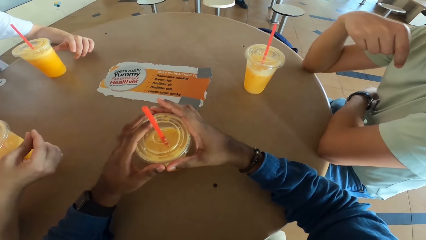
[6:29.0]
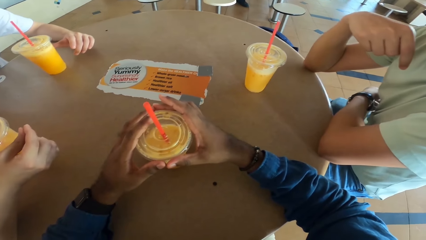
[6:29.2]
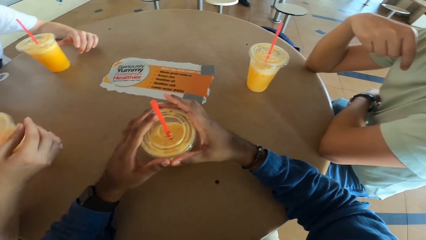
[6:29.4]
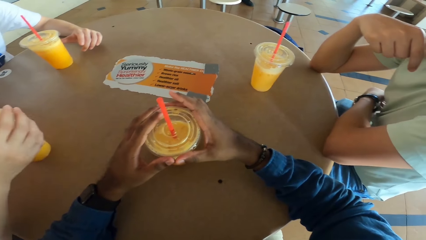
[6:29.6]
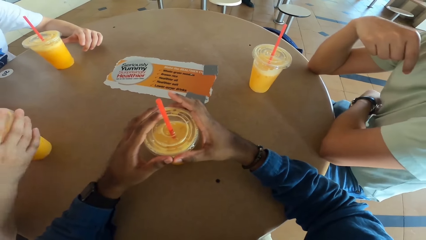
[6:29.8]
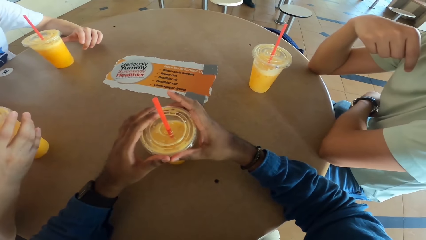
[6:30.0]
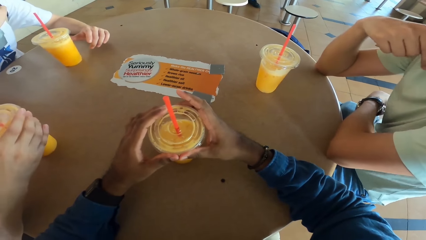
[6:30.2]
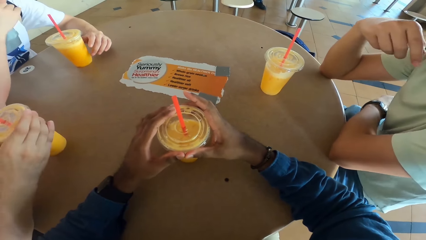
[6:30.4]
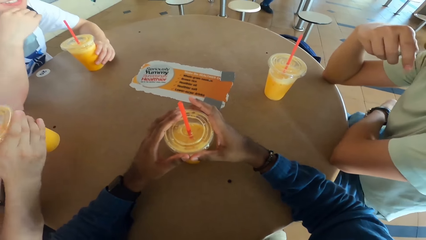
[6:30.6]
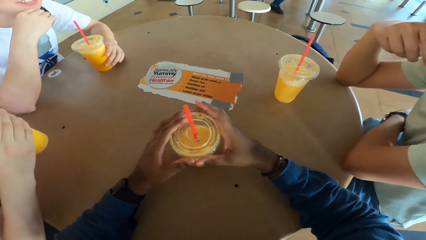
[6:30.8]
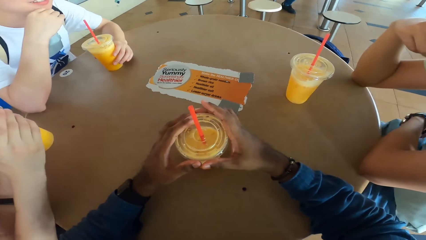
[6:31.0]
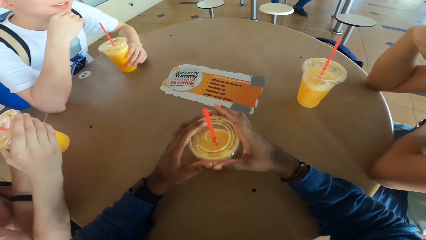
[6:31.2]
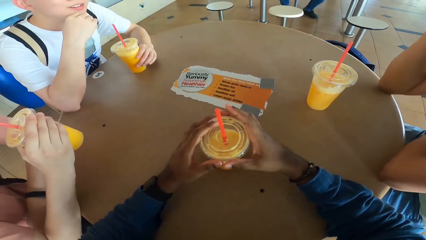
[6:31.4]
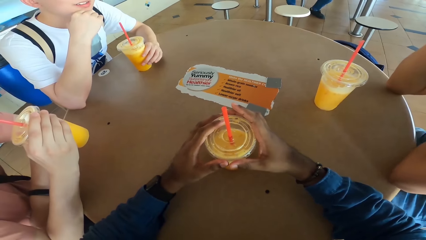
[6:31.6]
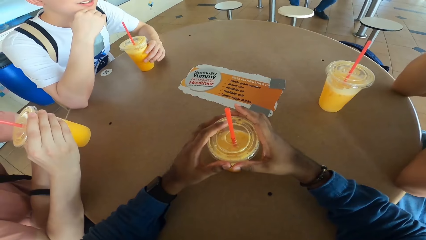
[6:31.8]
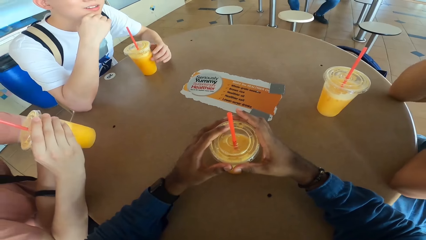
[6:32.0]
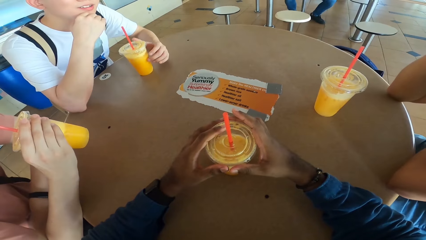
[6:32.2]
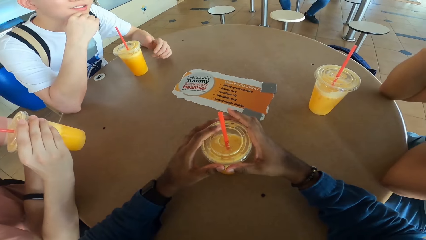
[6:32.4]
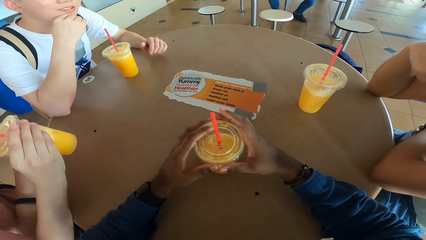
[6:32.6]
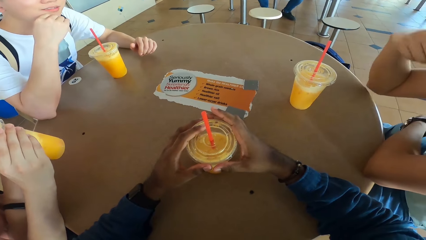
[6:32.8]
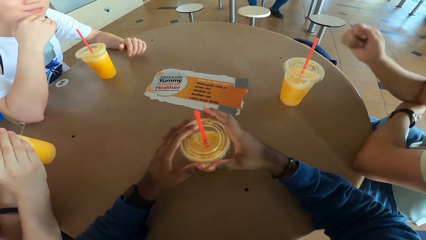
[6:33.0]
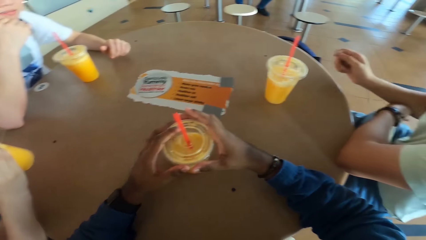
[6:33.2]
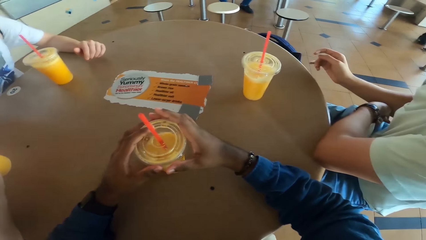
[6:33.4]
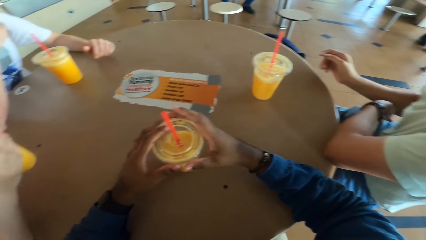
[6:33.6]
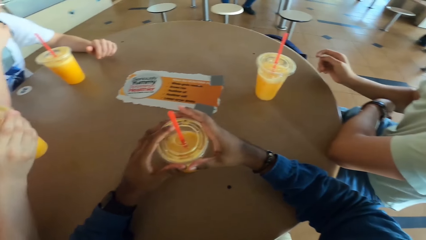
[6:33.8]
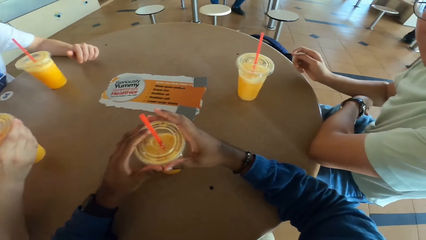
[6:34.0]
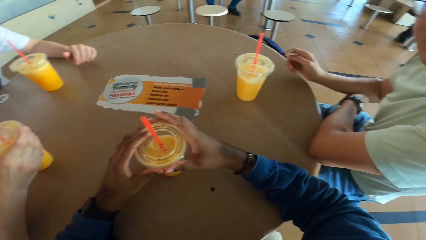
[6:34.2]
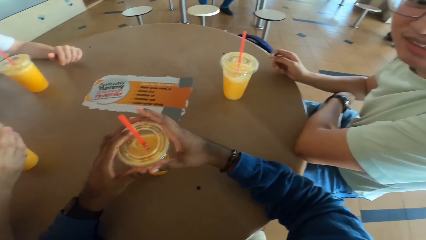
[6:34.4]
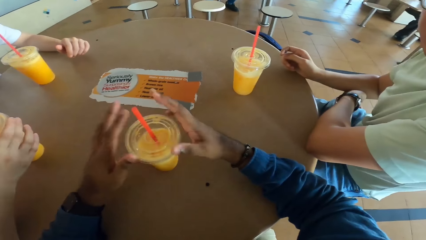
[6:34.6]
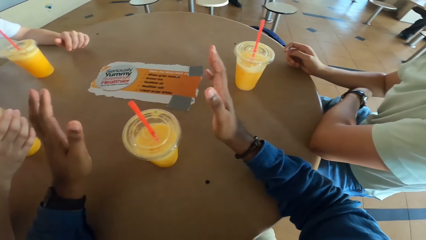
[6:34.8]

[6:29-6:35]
A man takes a drink.

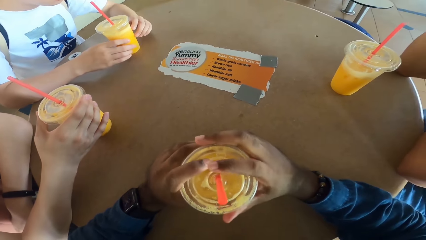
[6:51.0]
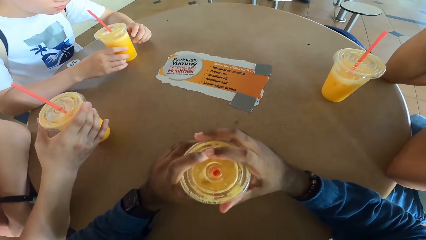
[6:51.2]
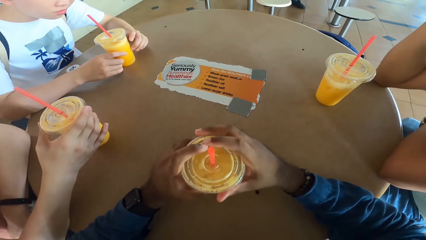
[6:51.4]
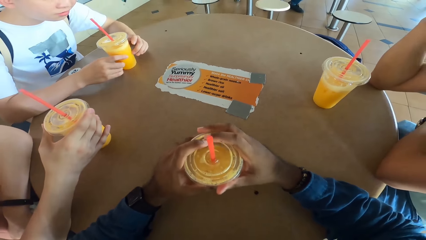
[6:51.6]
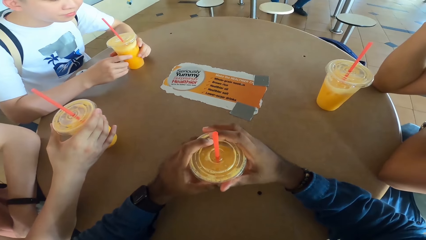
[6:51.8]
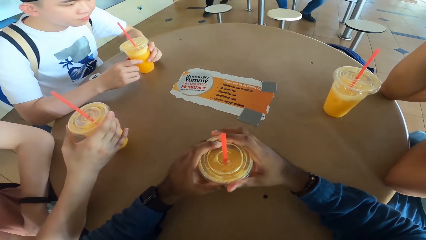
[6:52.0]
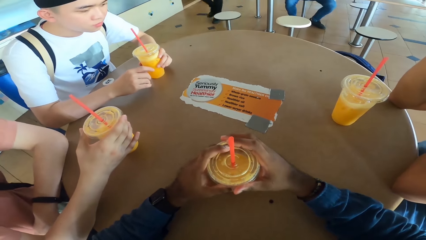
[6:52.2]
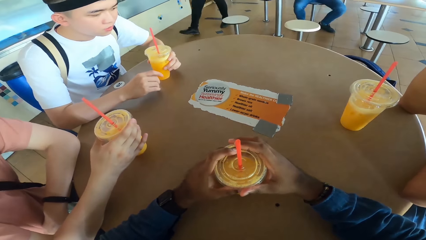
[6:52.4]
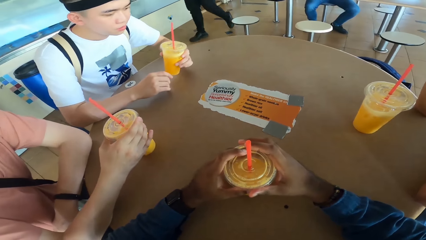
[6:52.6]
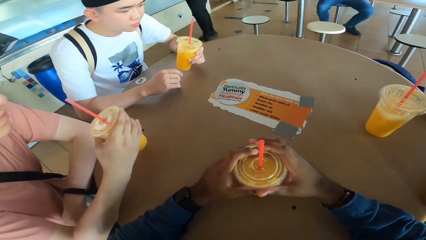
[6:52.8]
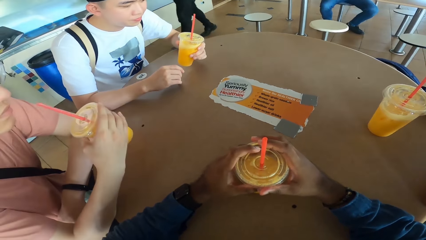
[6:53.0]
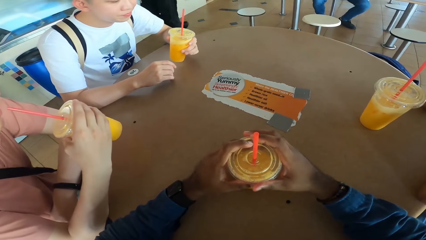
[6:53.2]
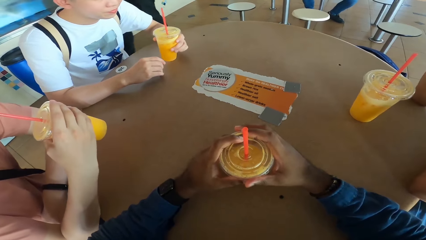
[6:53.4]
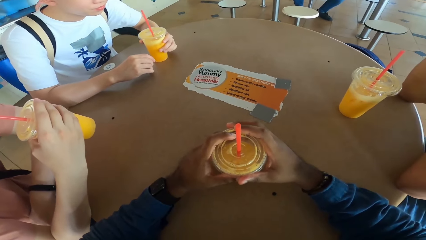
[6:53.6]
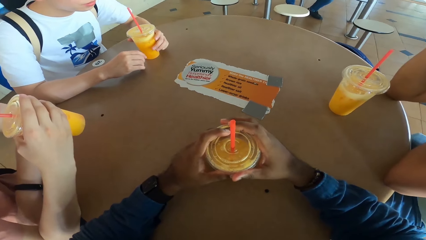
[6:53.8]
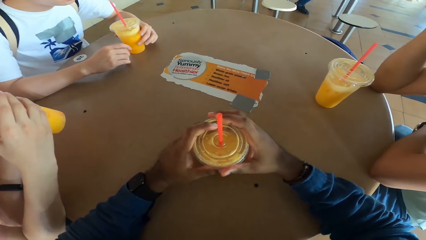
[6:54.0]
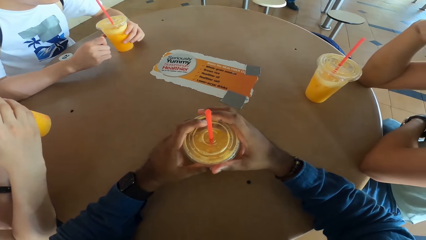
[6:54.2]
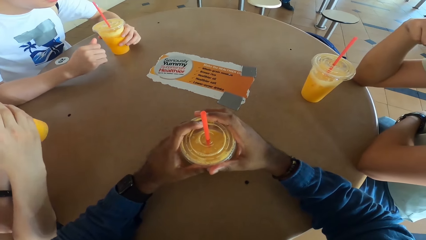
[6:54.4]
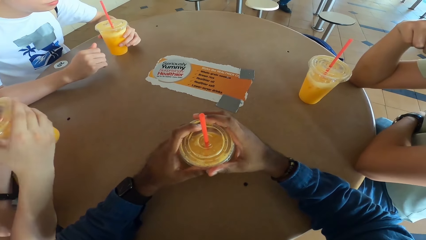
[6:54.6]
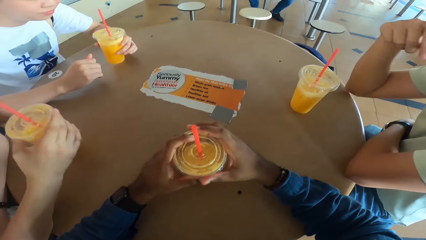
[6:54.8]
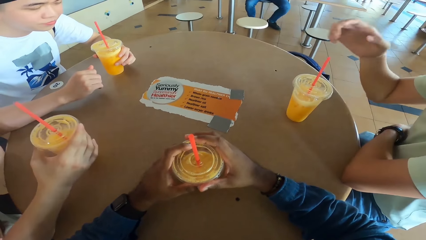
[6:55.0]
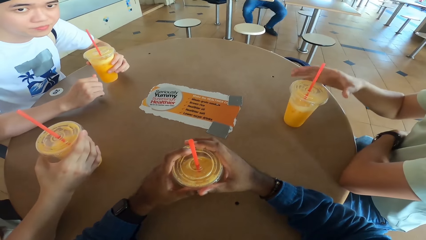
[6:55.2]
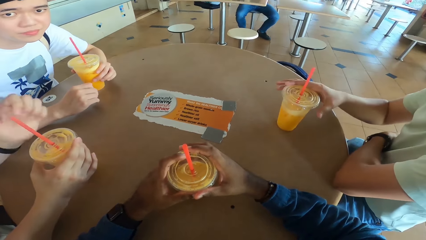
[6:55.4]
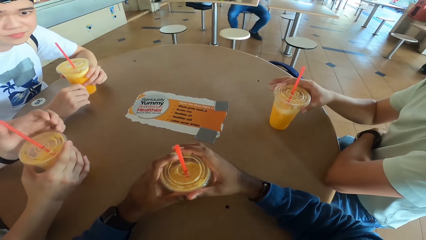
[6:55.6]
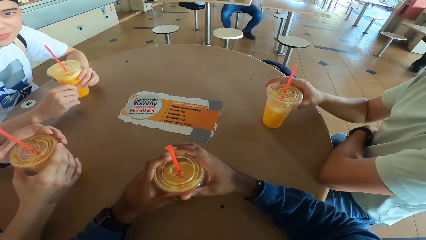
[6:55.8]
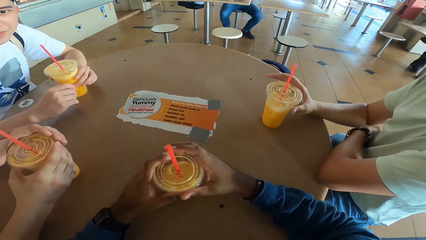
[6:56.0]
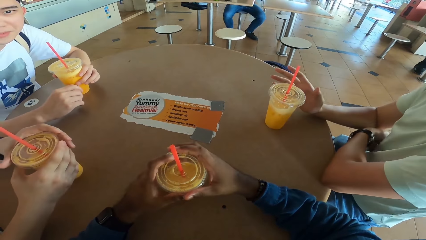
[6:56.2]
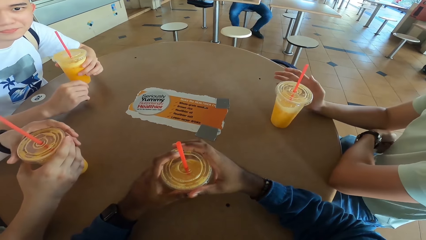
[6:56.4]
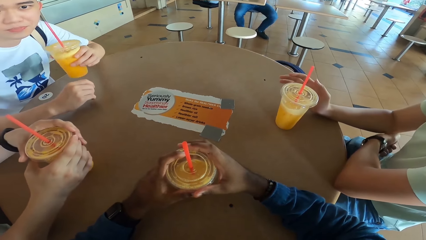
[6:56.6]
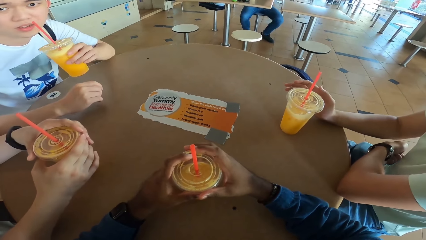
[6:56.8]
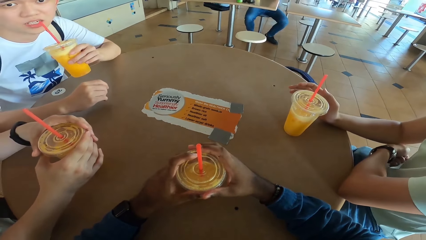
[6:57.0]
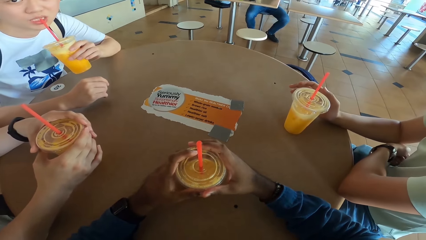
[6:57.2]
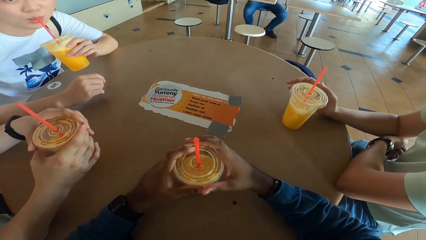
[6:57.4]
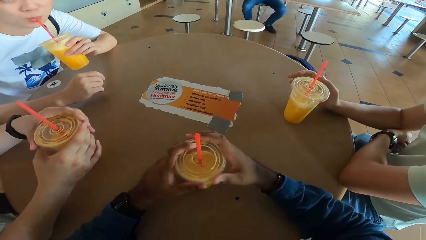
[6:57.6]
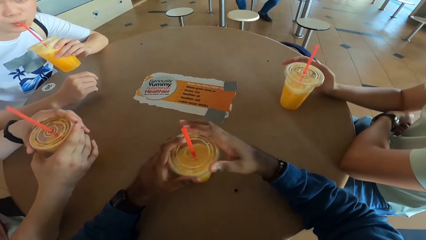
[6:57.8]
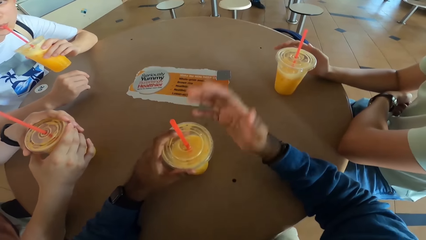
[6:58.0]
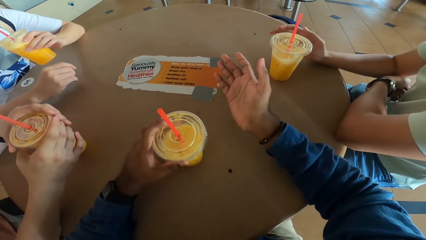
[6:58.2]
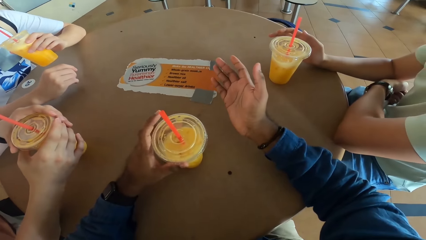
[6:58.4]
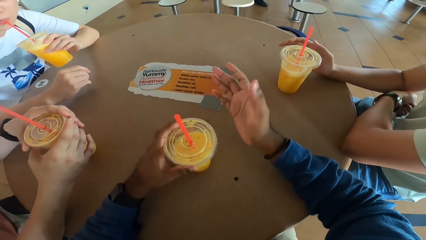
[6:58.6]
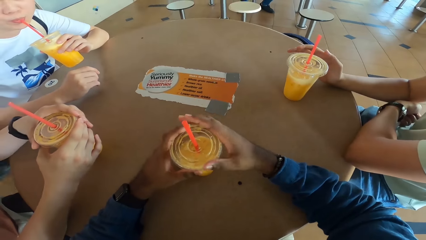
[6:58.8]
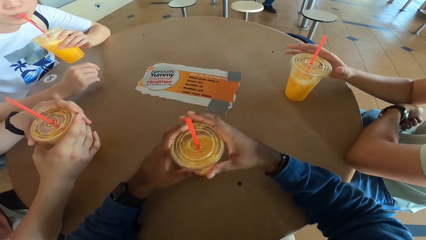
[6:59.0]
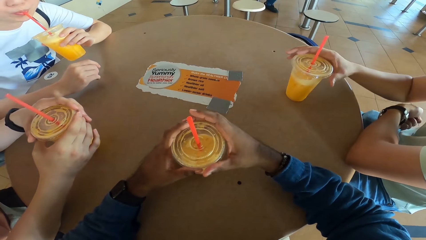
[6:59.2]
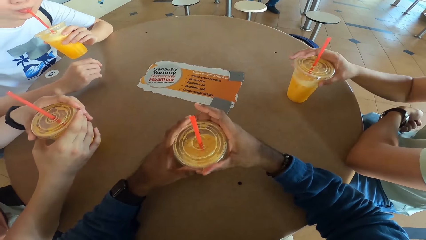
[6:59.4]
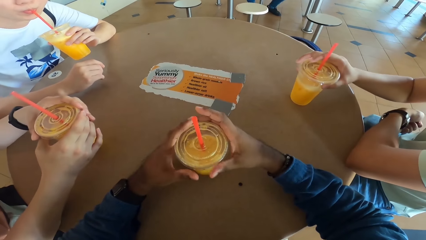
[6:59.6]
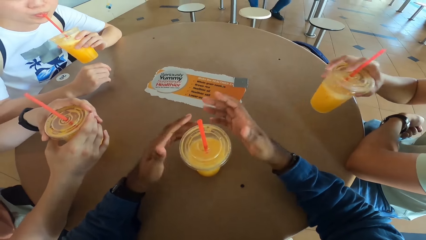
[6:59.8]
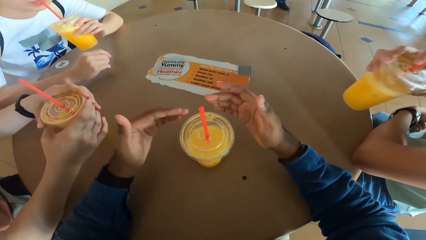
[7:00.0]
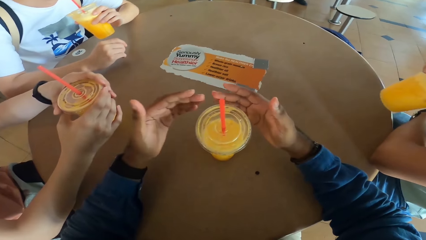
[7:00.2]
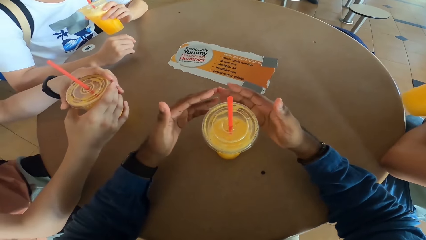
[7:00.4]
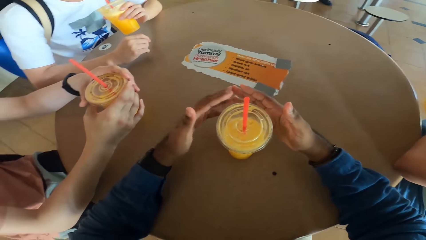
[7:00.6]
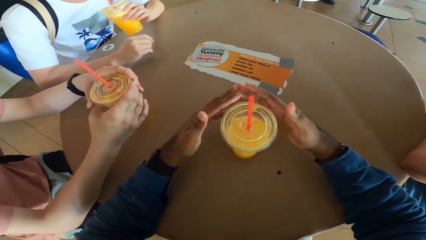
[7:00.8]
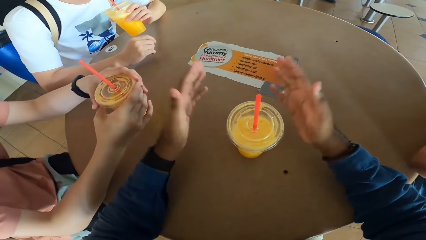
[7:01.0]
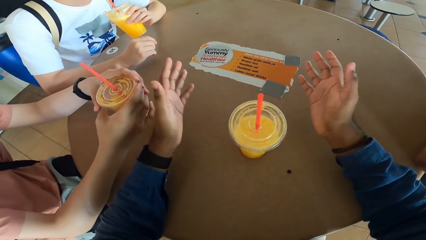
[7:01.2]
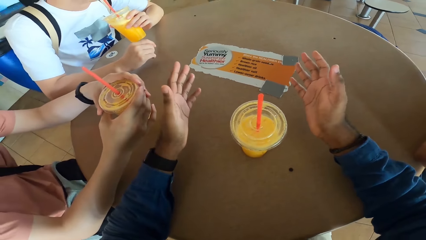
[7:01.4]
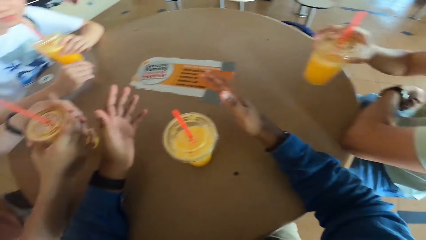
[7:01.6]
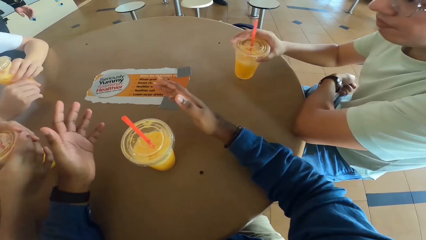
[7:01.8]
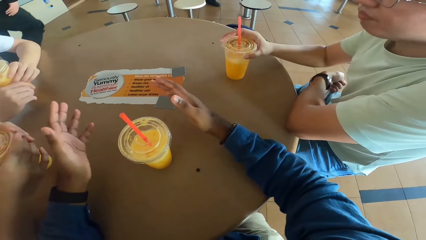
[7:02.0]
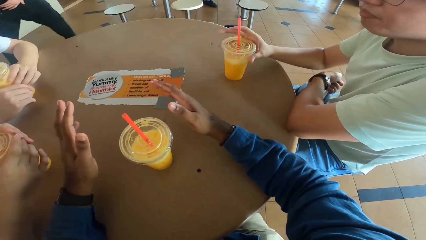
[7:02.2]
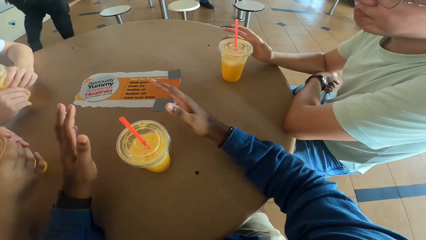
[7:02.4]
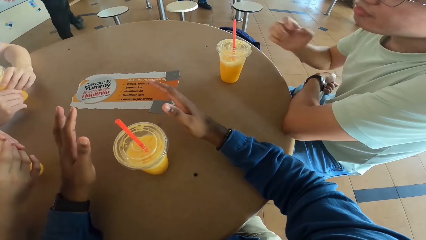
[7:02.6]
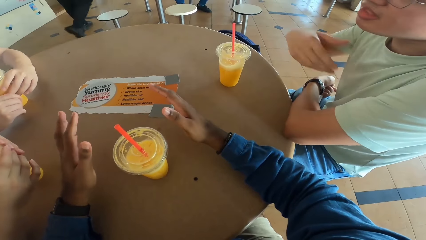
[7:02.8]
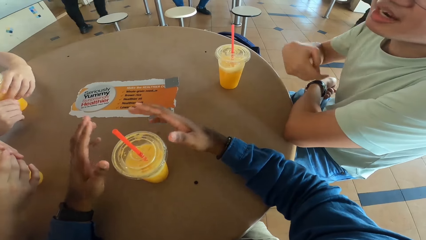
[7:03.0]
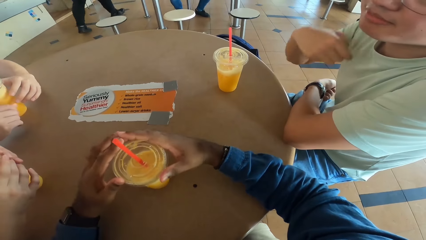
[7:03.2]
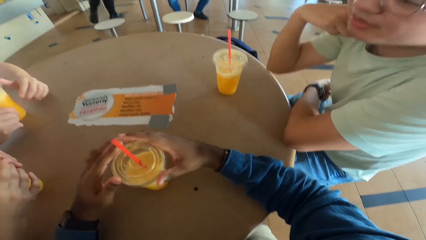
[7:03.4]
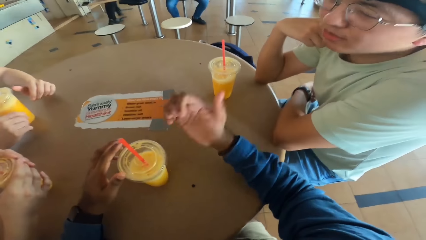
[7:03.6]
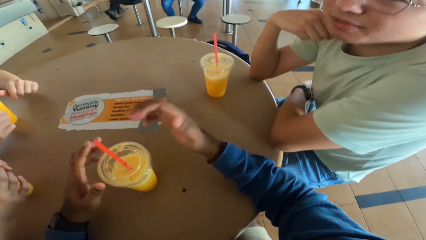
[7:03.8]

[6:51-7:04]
The camera wearer puts the drink at the table. A man takes a drink. Another man takes a drink. The camera wearer explains with the right hand. A third man takes a drink. The third man puts a drink on the table.
